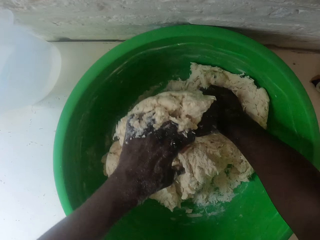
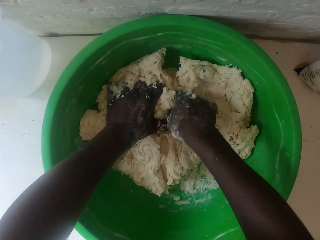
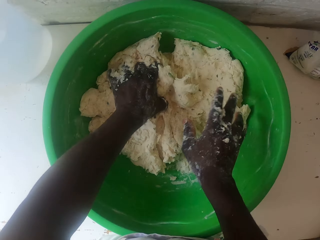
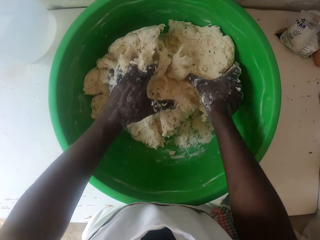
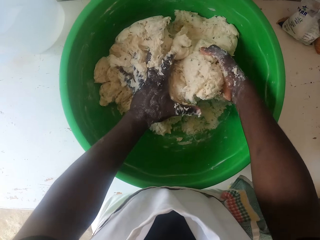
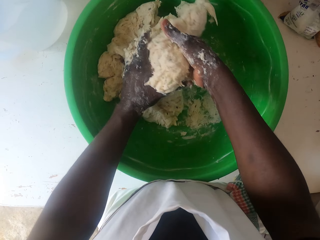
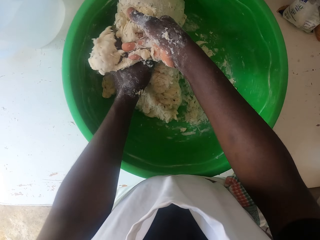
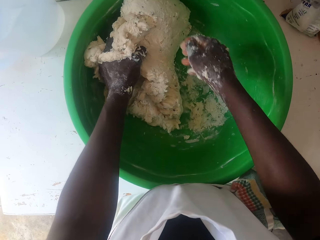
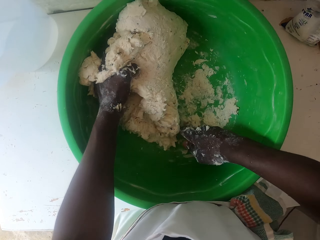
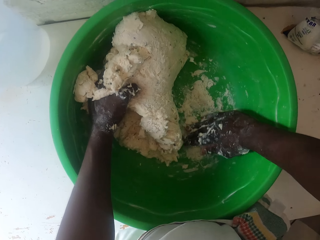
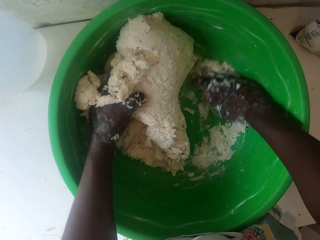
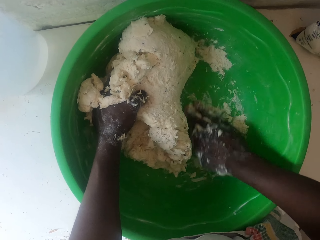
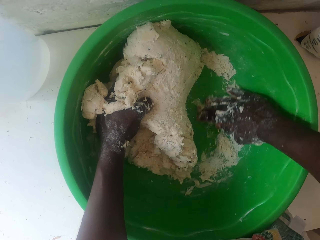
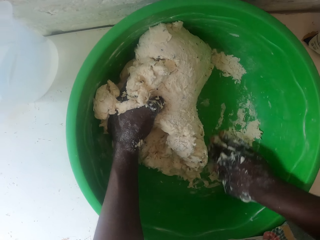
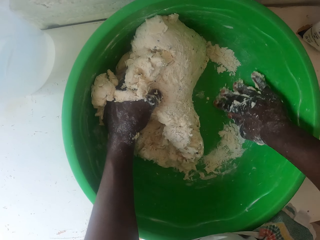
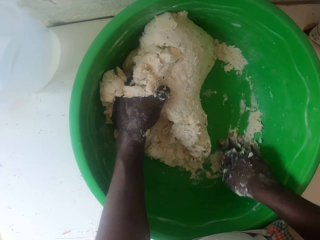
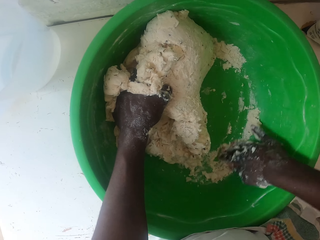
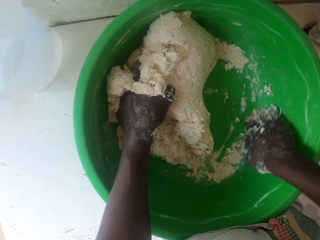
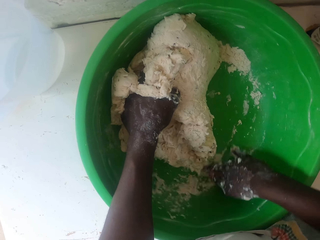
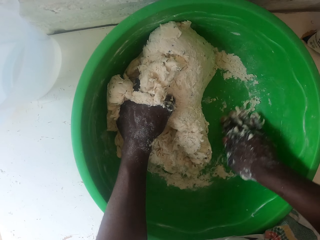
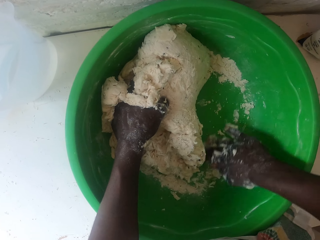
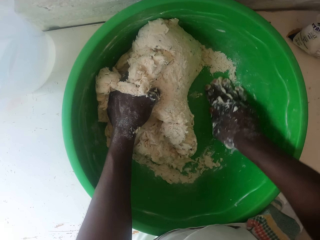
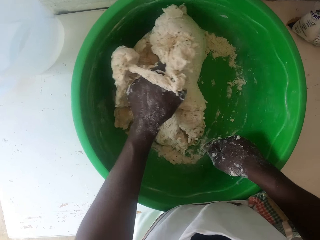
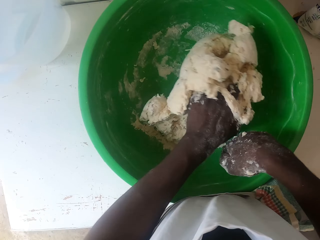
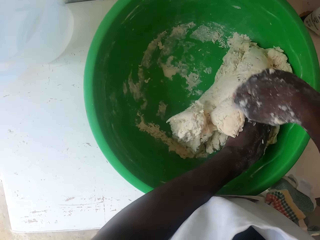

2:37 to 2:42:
The camera wearer removes flour on the basin surface with the right hand. They hold the dough. They rub the basin bottom. They turn the dough.

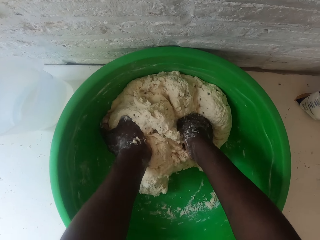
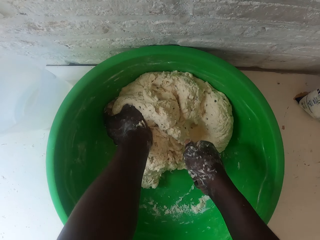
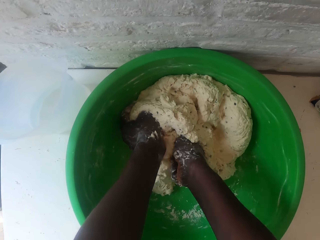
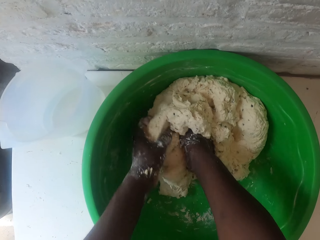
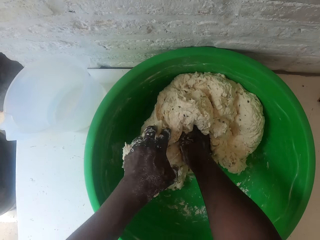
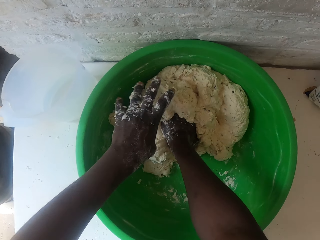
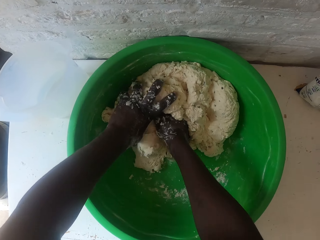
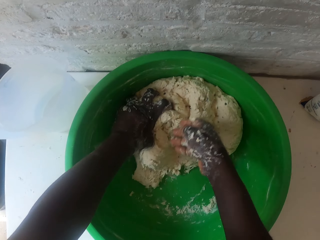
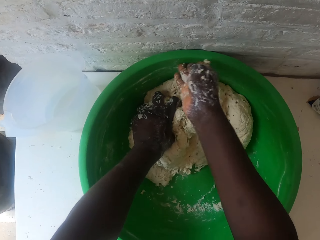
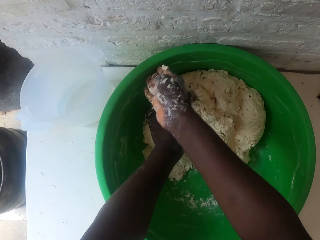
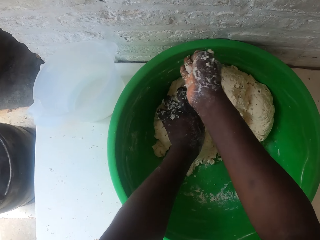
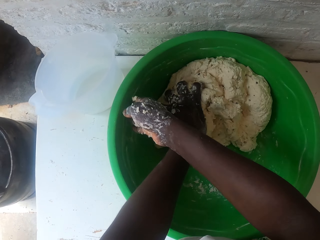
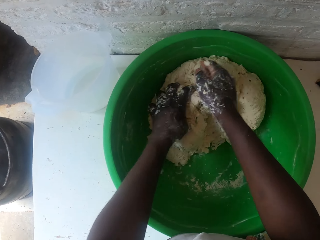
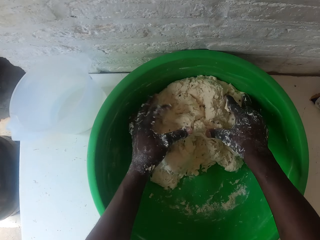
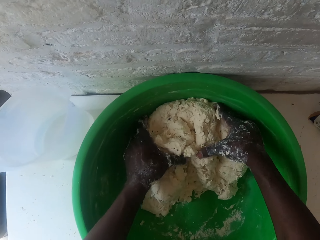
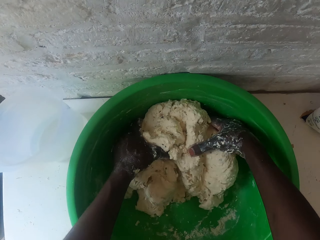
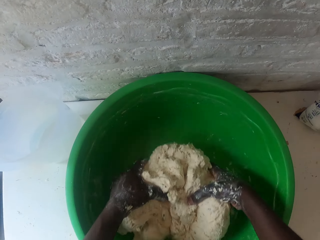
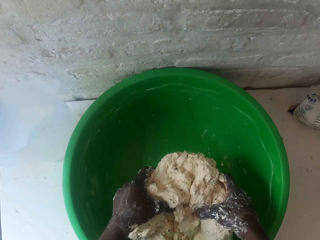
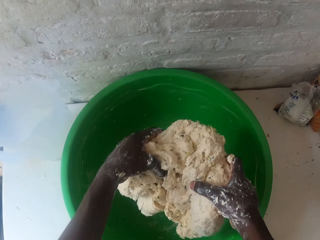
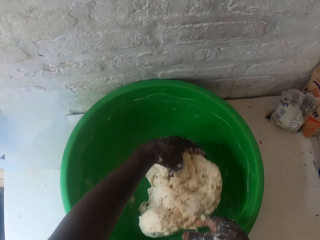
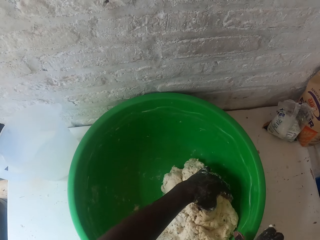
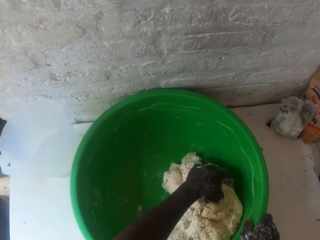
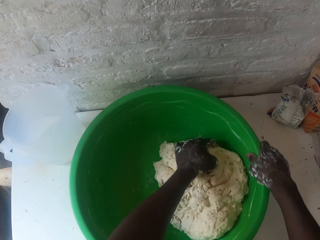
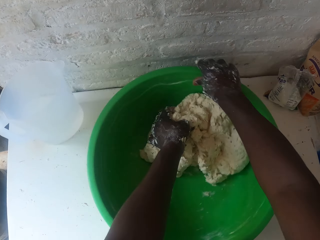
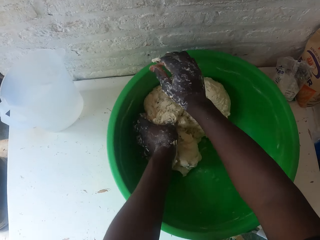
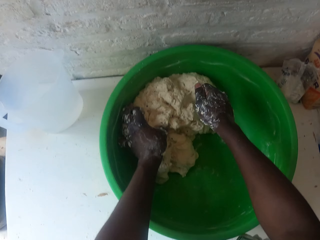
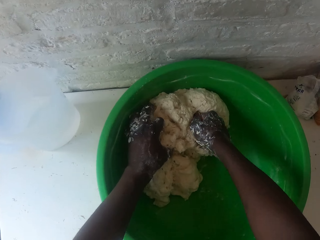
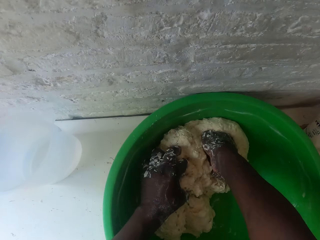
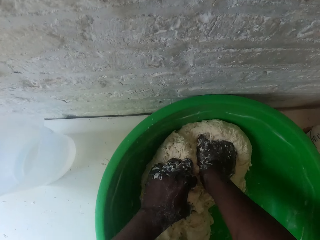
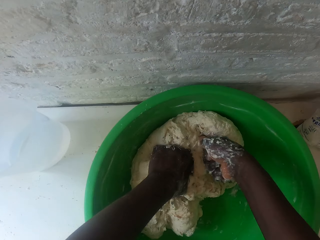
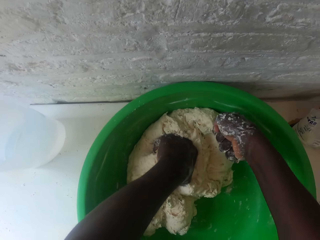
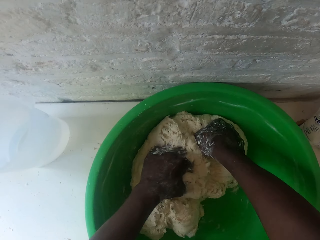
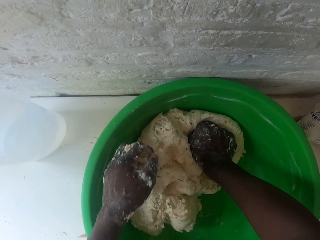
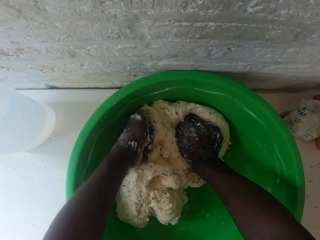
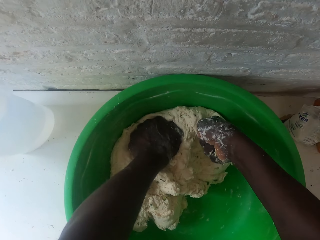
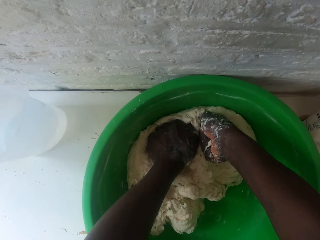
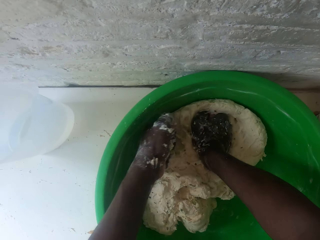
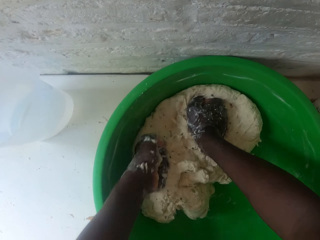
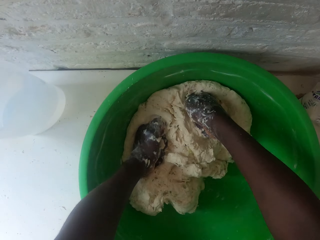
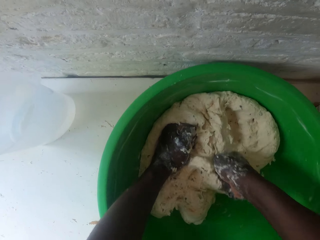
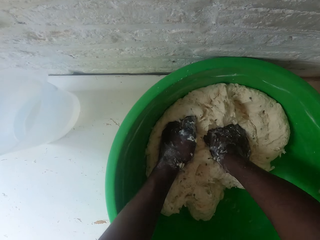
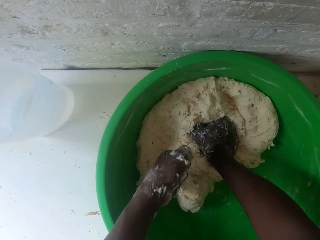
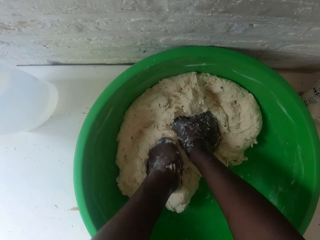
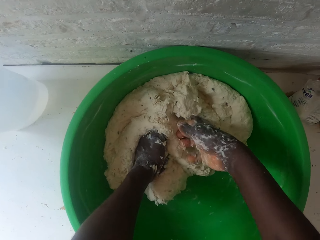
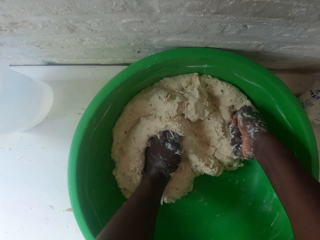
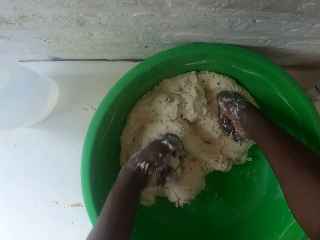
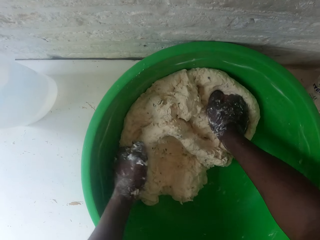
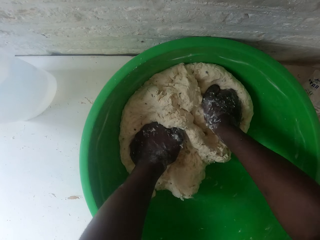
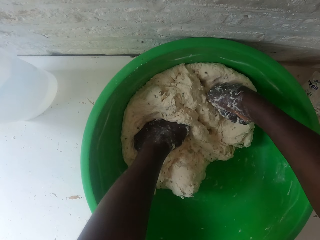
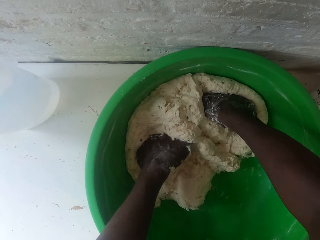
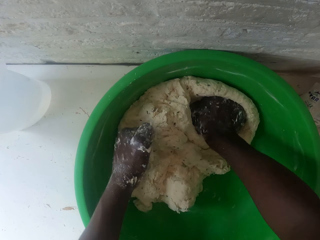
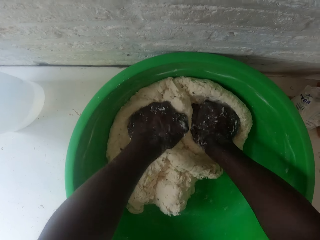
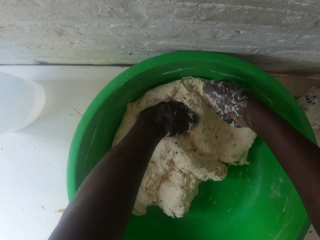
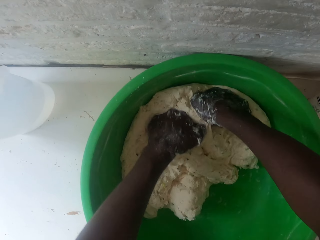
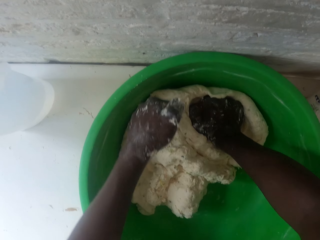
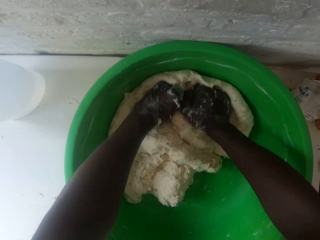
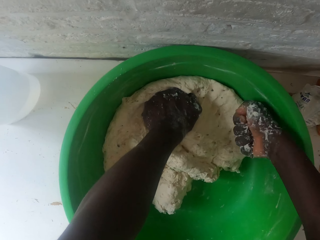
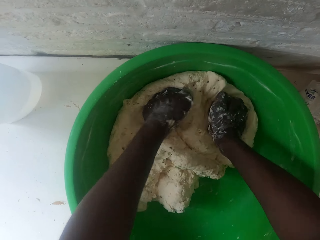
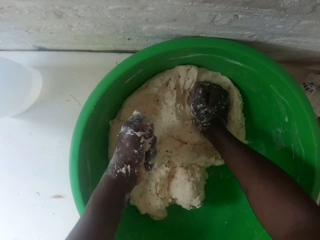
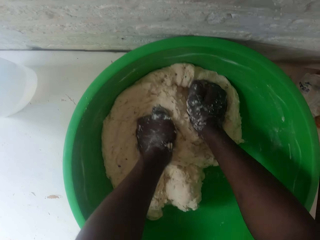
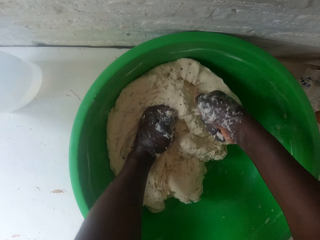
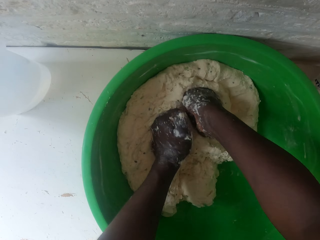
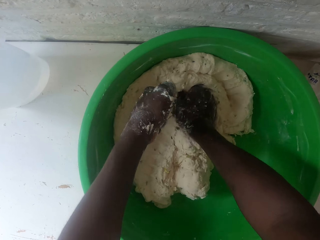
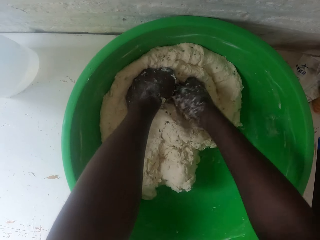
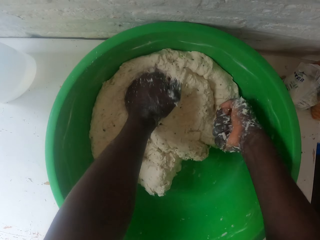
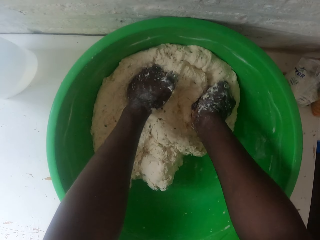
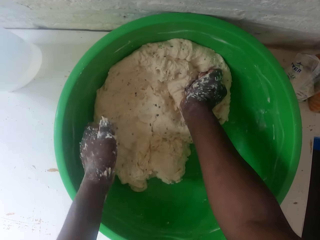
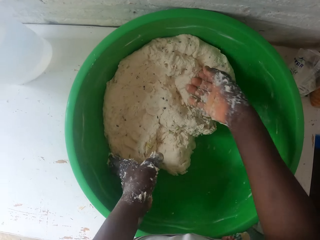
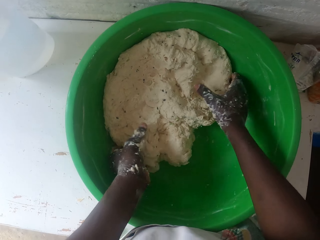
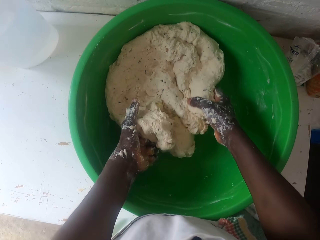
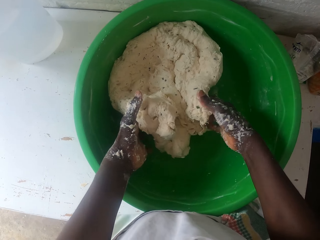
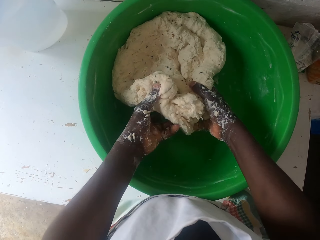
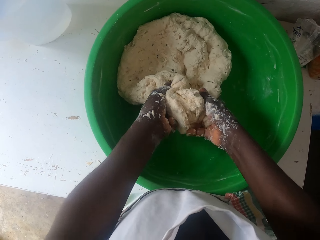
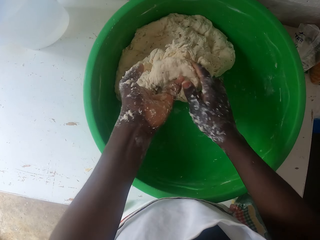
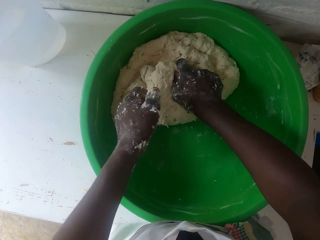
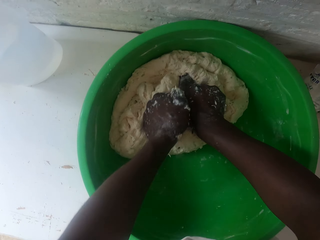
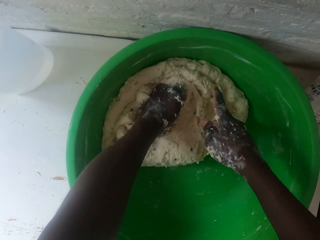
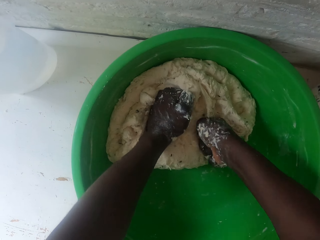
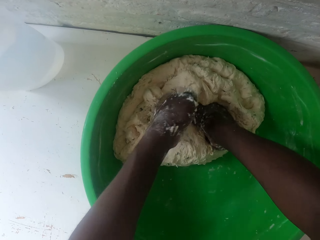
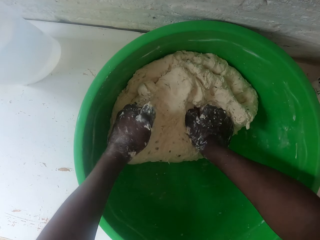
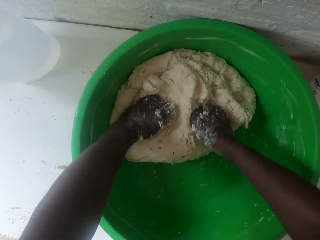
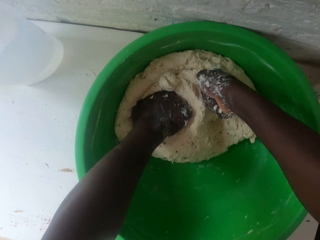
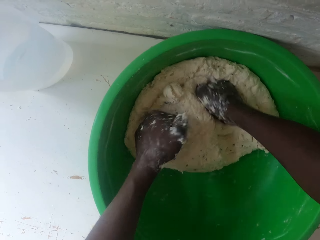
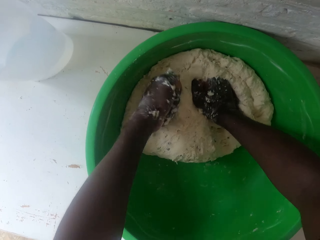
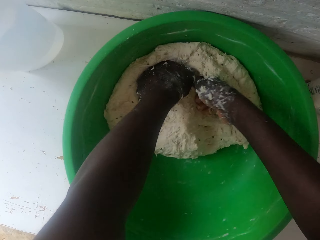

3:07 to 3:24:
The camera wearer scrubs off dough on the basin with the right hand. They lift the dough with both hands. They drop the dough in the basin. They turn the basin with the right hand. They hold the dough. They knead the dough with both hands.
